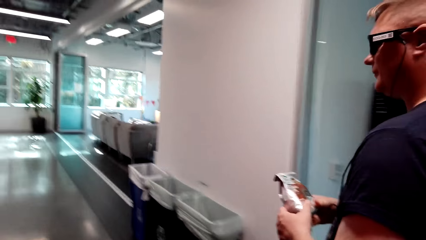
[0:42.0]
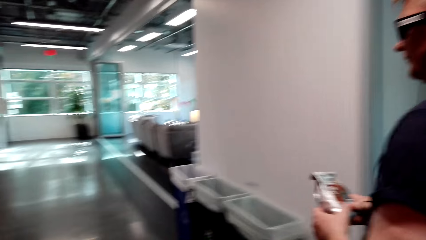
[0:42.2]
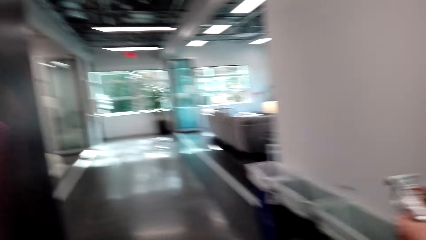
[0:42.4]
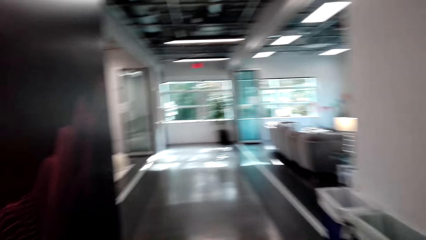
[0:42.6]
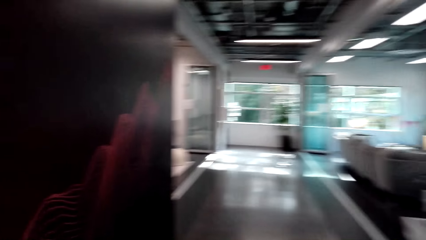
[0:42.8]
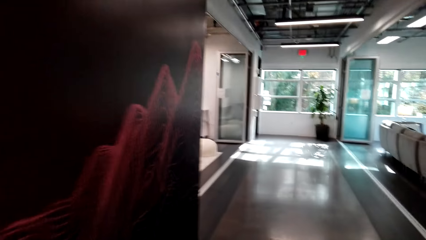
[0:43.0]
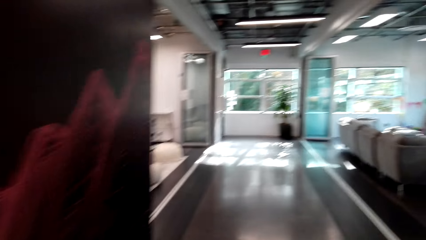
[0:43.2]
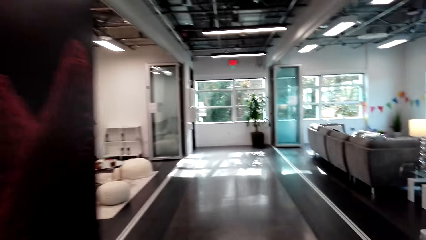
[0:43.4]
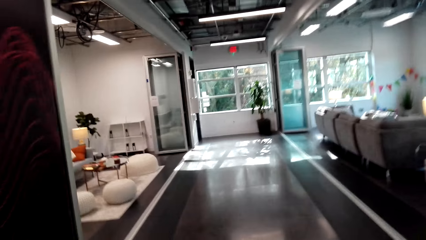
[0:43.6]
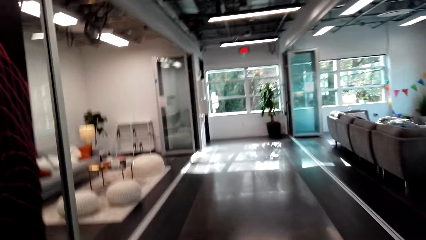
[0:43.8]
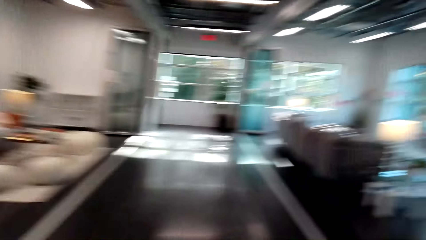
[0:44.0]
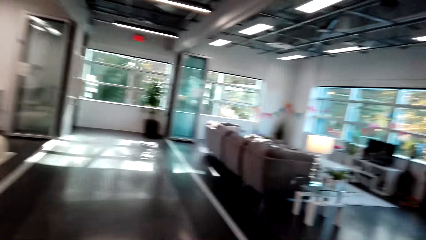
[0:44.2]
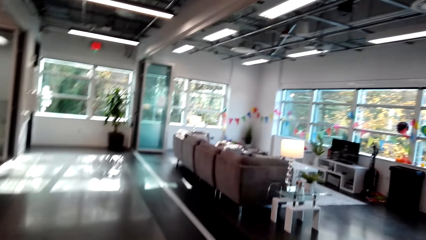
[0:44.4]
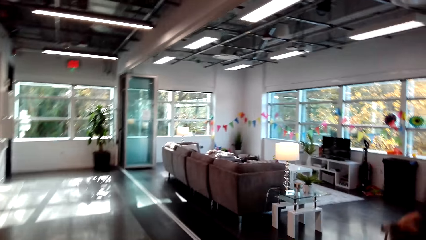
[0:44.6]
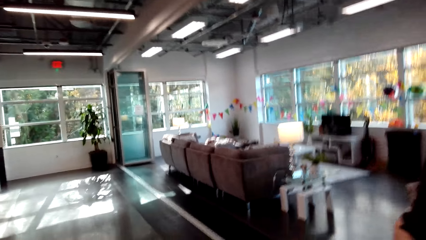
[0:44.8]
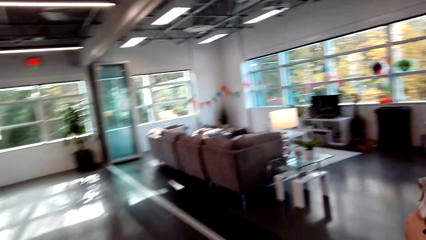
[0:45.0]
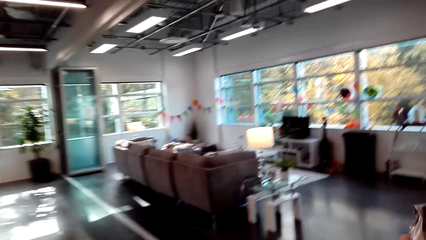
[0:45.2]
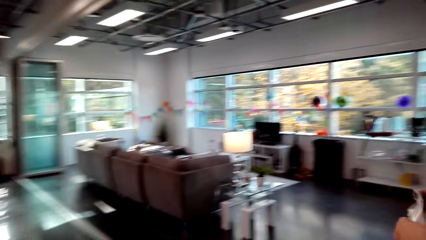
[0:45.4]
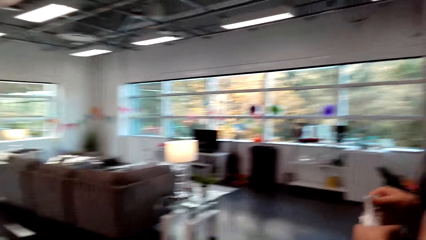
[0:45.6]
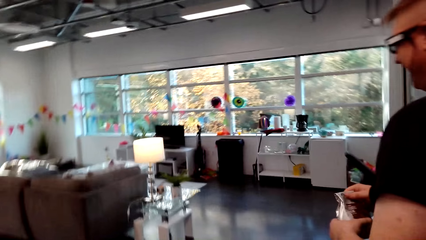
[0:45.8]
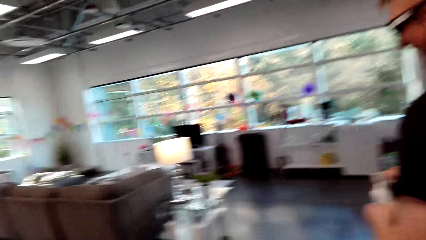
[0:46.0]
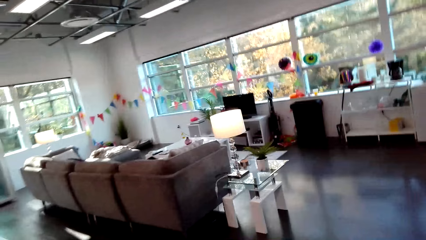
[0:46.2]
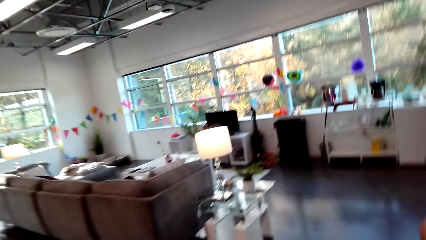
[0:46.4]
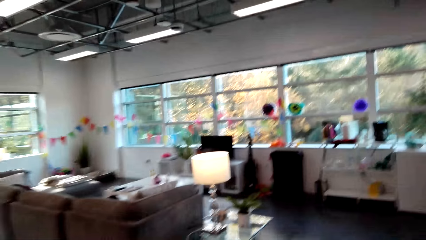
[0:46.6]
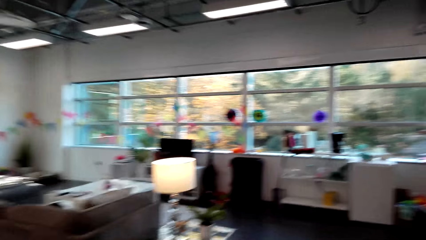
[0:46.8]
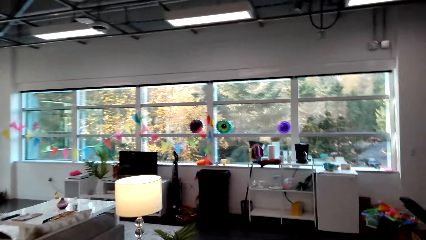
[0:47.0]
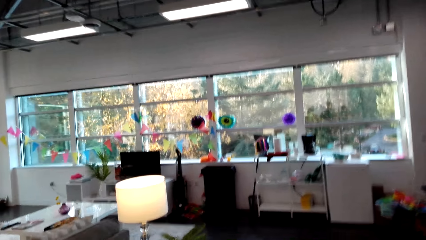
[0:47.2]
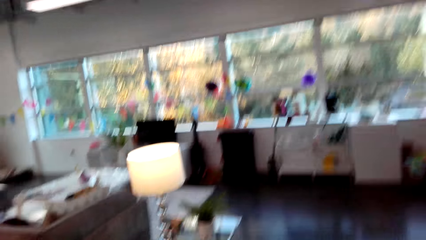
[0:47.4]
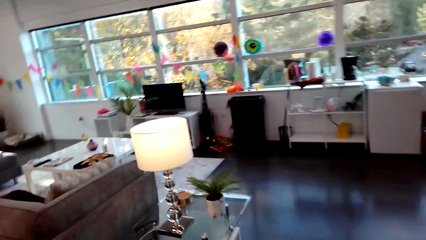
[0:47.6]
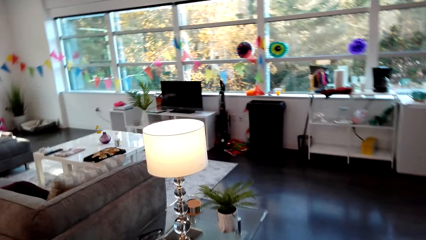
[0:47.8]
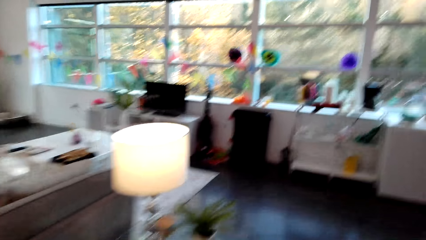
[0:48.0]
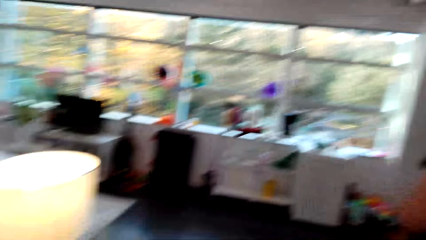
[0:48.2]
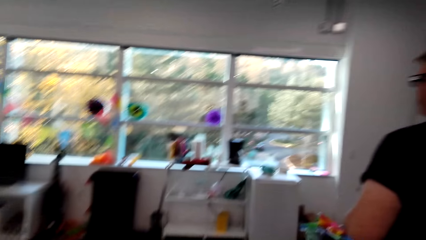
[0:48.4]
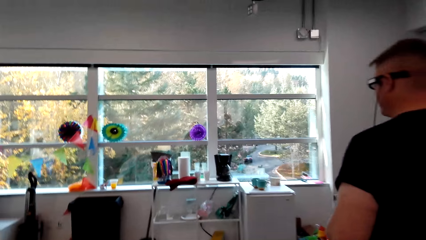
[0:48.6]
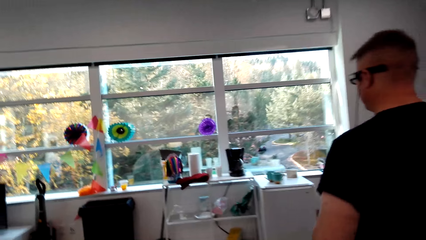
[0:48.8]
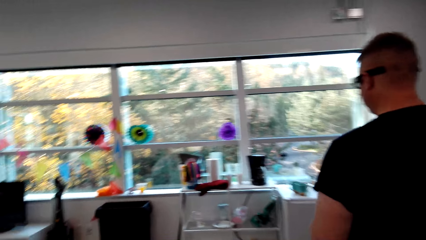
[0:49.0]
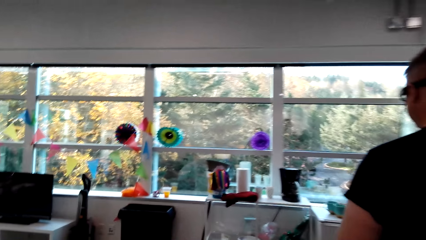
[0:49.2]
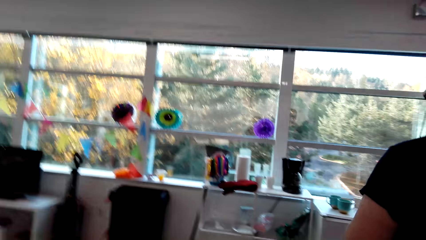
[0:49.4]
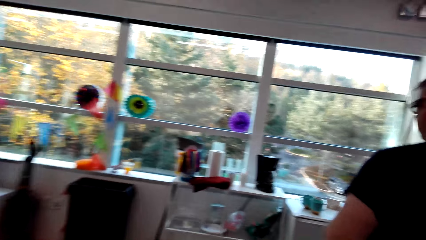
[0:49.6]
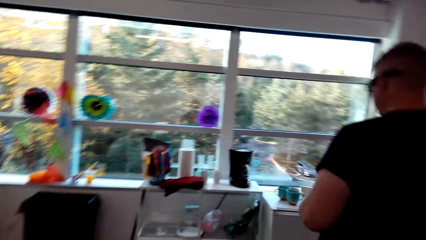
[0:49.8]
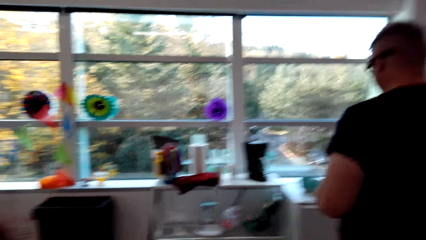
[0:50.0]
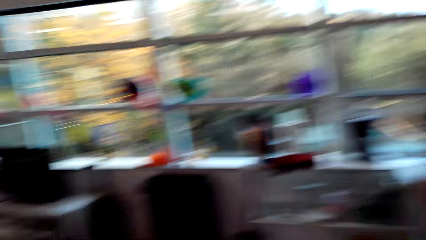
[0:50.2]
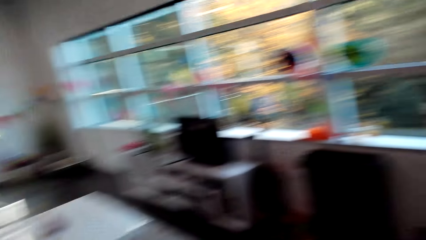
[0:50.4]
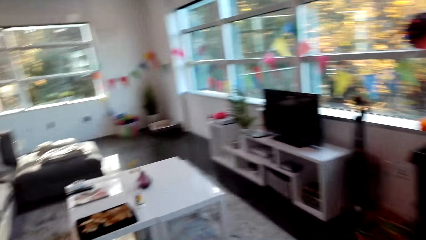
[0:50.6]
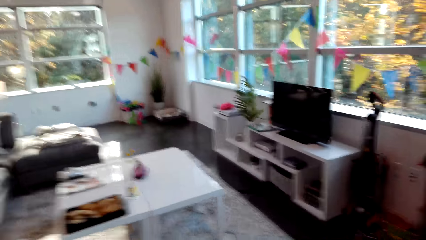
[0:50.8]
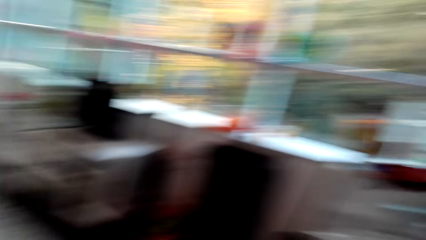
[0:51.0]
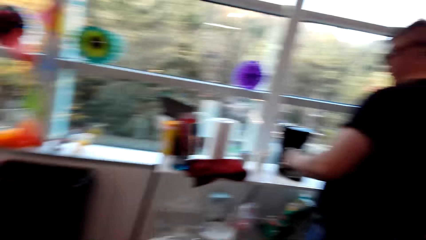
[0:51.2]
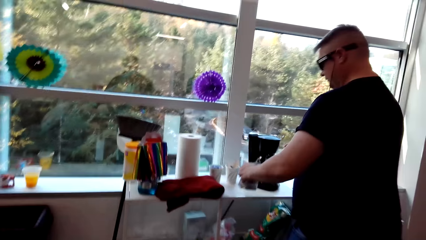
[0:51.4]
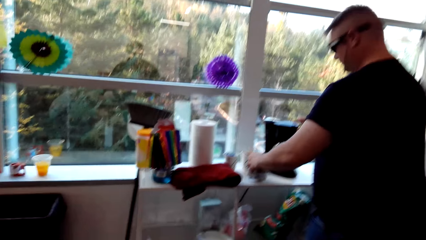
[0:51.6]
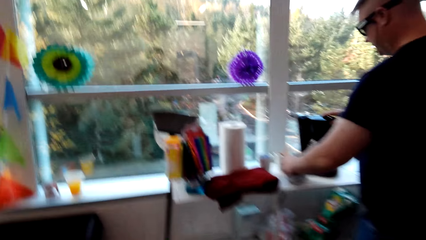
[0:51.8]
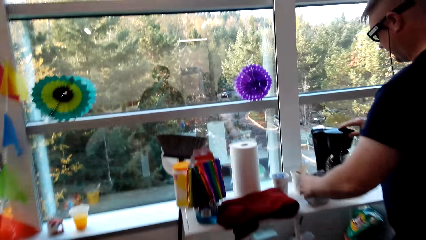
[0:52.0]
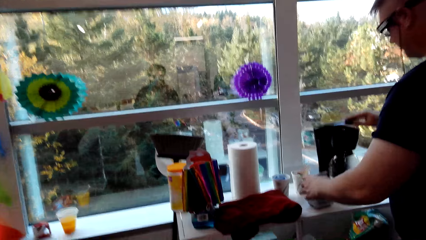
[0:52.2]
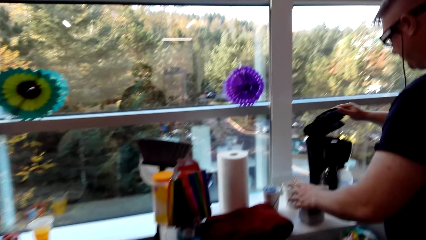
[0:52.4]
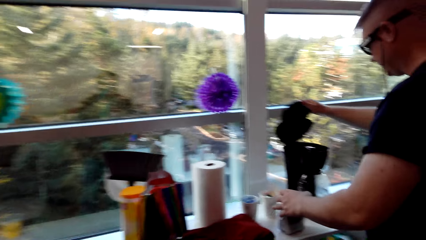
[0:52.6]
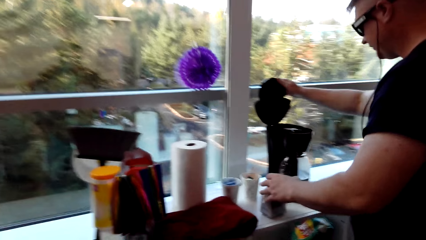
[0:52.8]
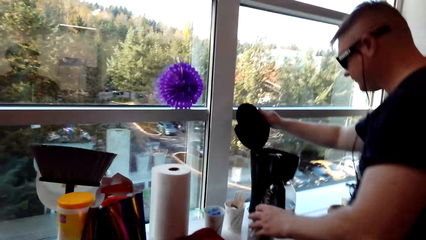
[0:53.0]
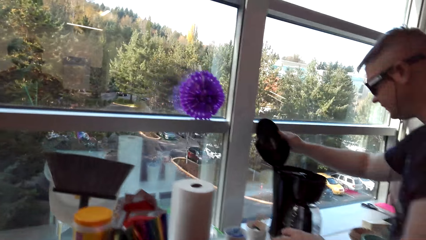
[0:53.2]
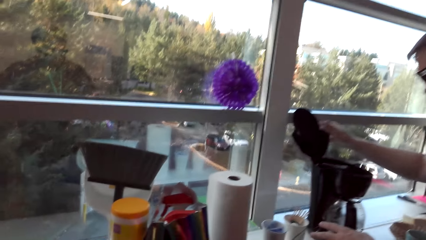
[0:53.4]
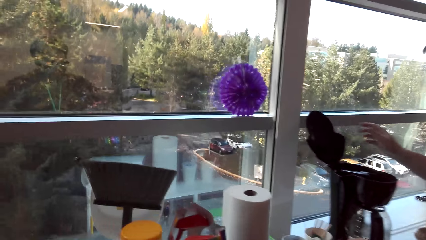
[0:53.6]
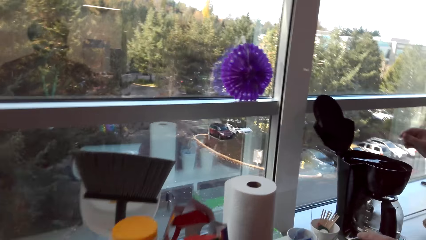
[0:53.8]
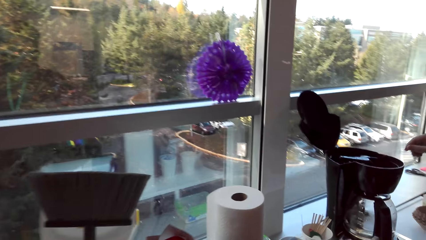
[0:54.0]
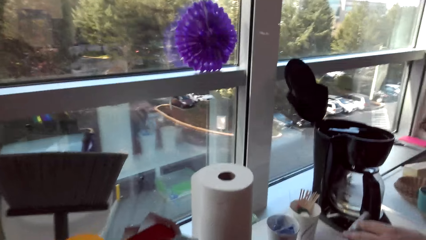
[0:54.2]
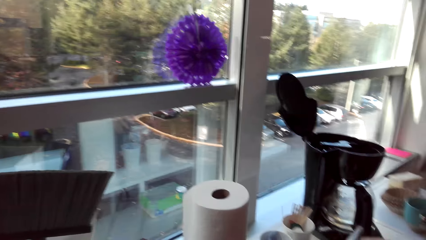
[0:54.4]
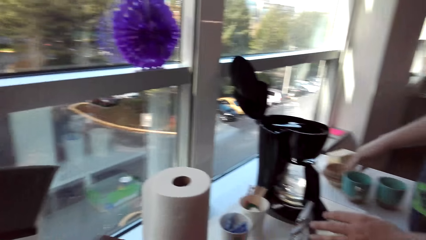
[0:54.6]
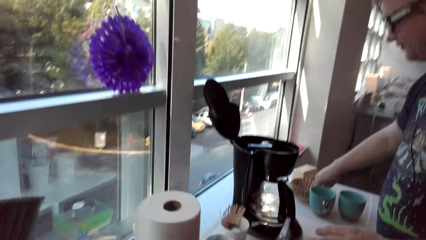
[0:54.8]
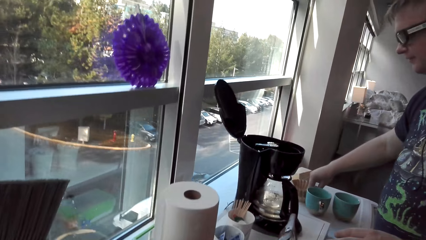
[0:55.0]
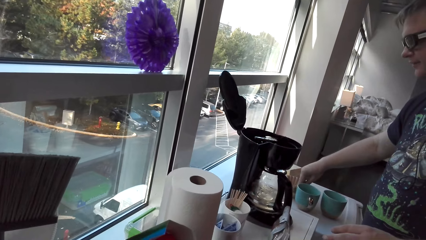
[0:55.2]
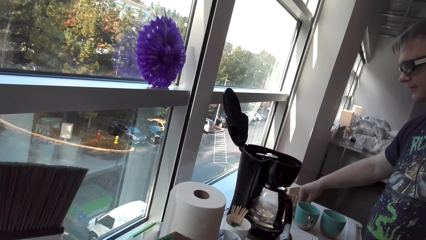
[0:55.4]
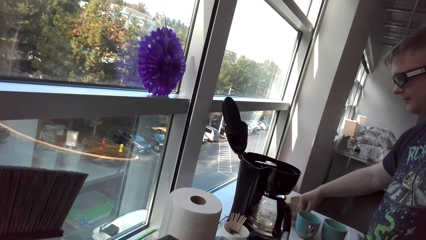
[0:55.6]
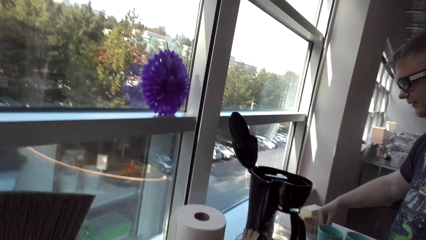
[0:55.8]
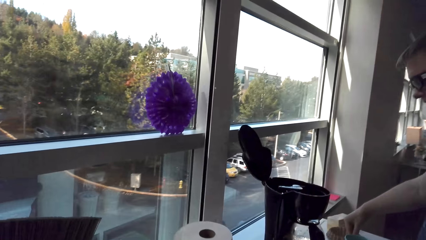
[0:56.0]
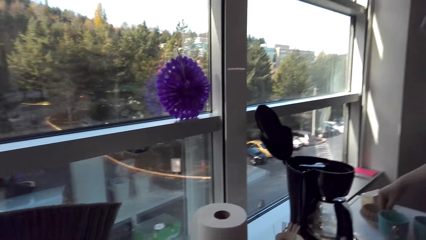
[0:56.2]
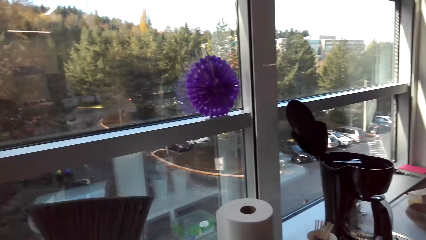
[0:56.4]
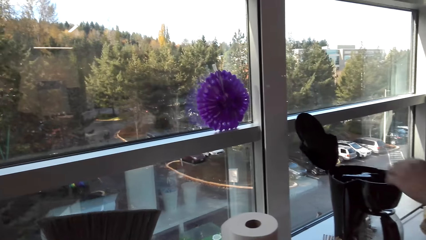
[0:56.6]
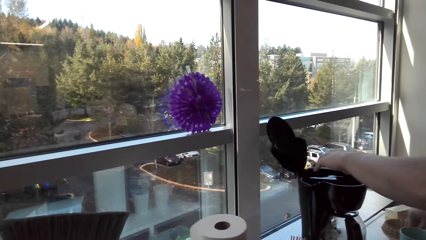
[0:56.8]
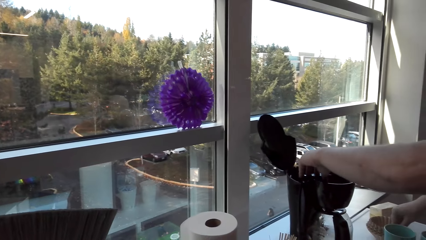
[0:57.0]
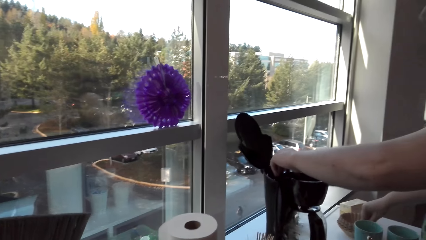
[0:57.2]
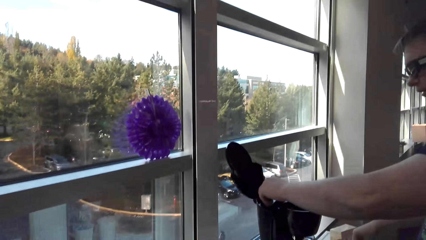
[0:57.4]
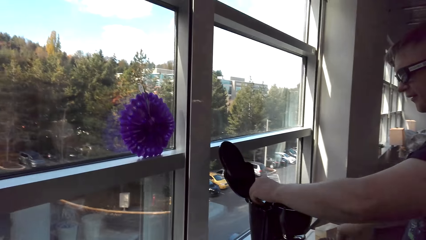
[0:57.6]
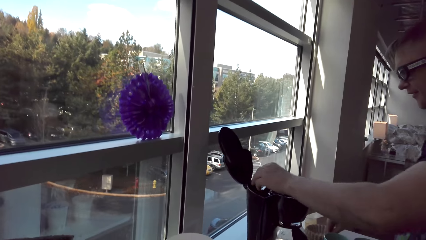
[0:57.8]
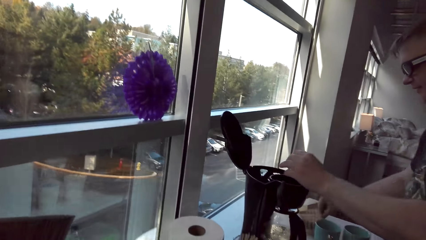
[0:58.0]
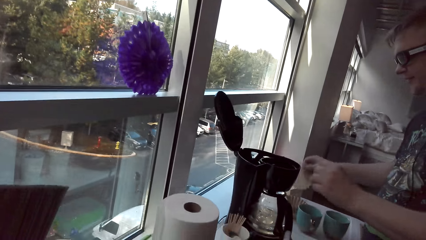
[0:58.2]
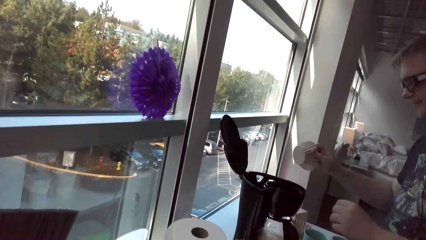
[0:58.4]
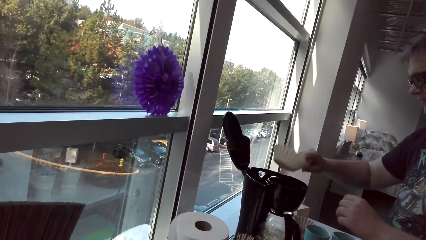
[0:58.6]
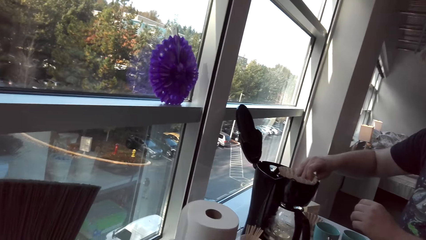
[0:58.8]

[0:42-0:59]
The camera wearer speaks to the man. They laugh. The man walks. The camera wearer looks around. The man puts the packet of coffee on the table and opens the lid of a coffee maker. The camera wearer speaks to the man. The man takes a filter from the table and holds a fines collector.
